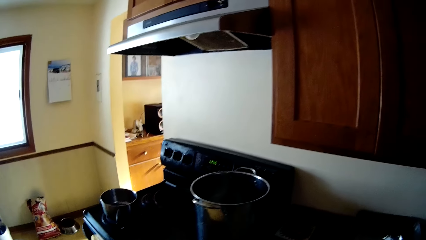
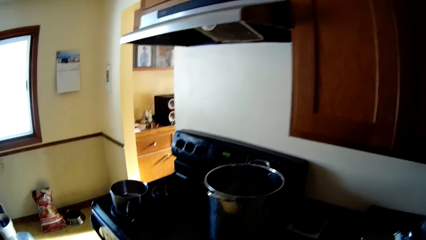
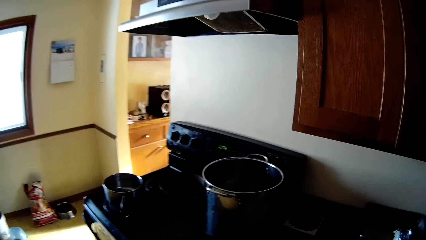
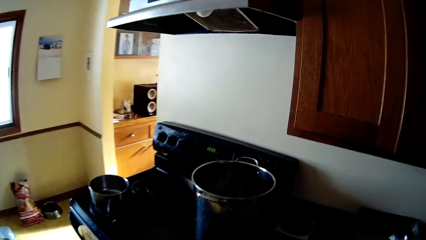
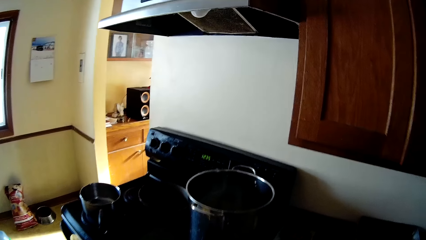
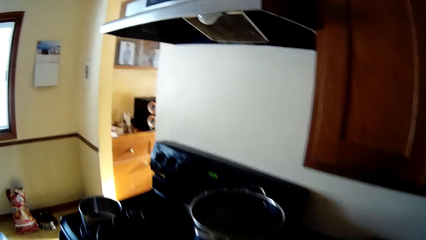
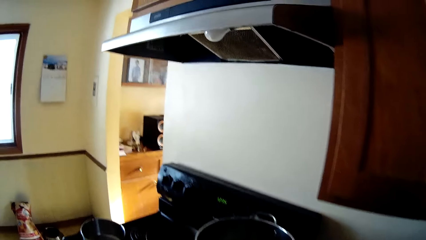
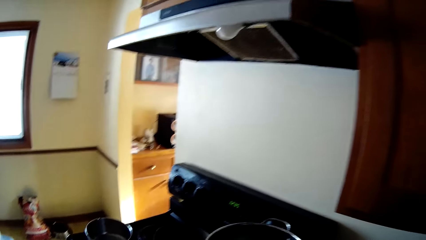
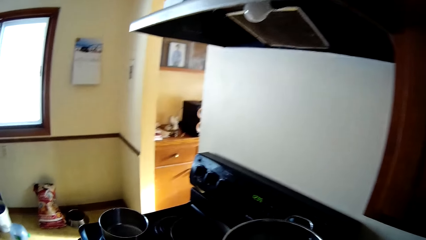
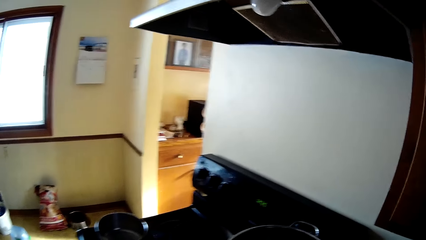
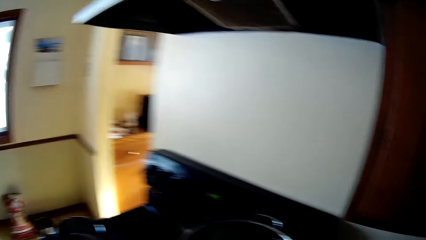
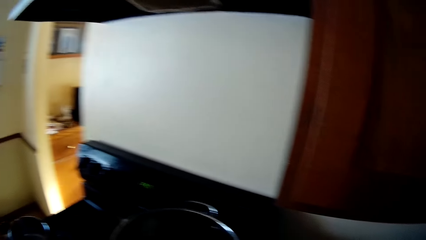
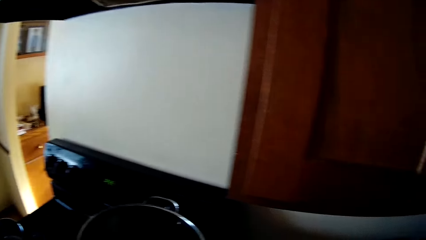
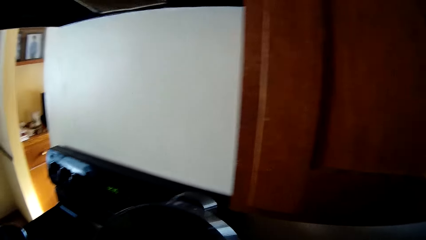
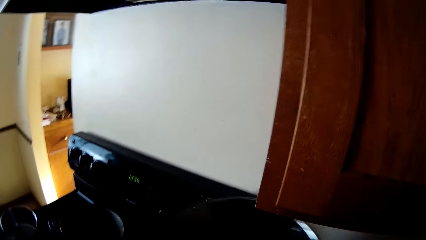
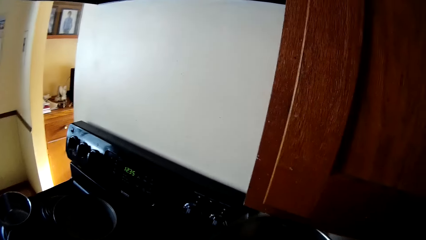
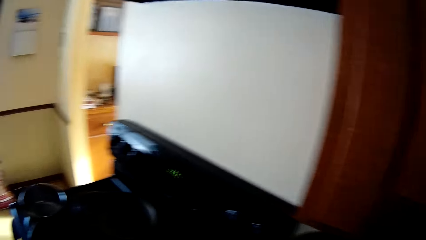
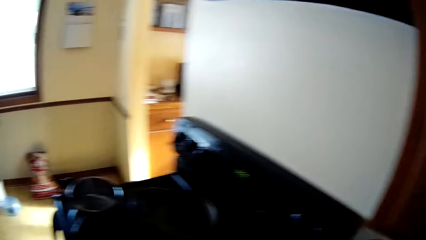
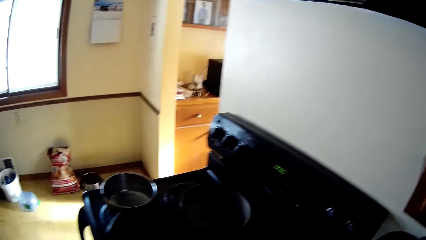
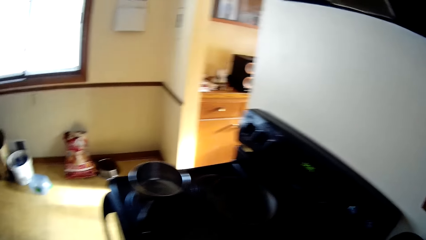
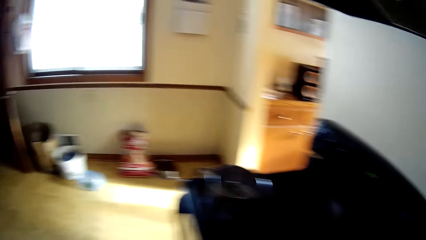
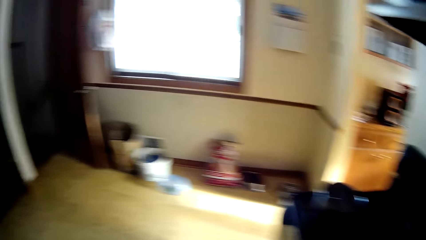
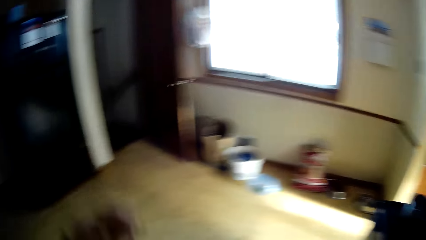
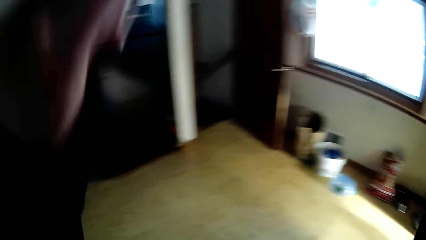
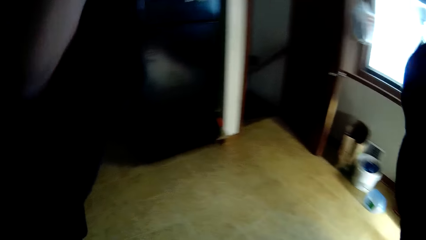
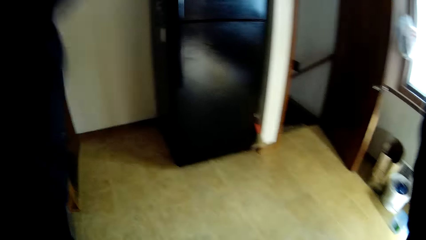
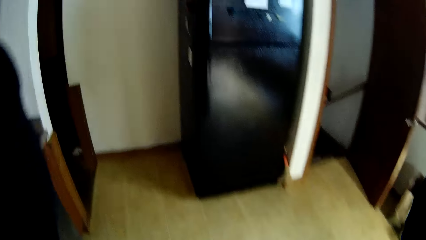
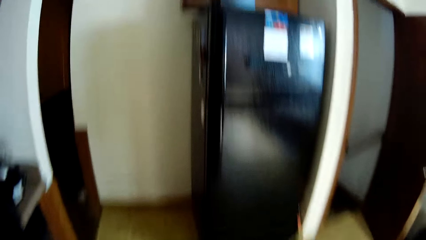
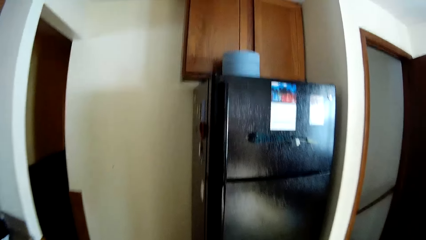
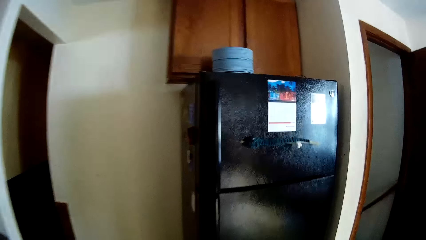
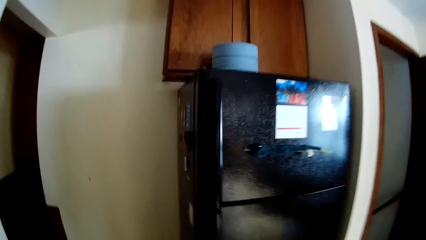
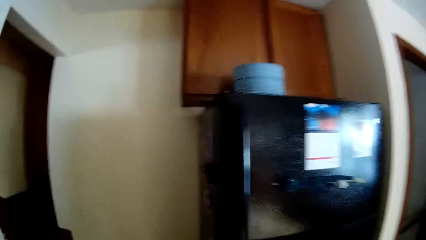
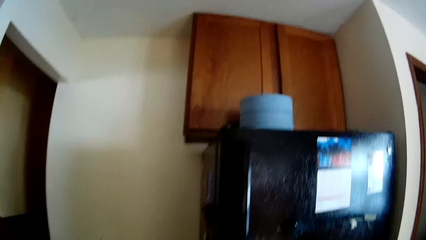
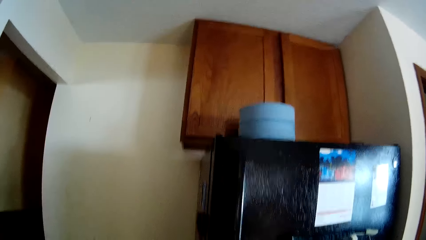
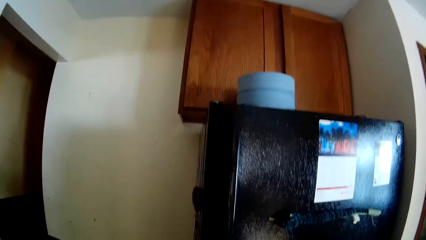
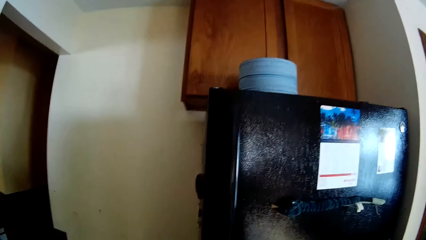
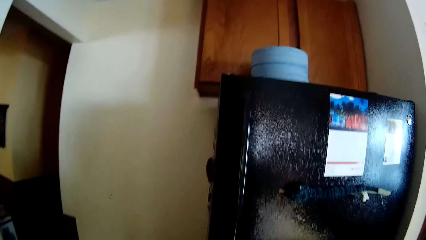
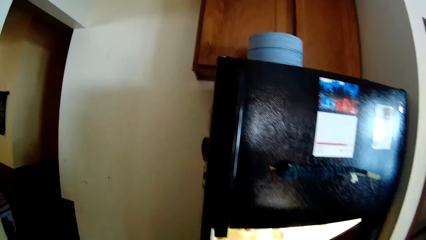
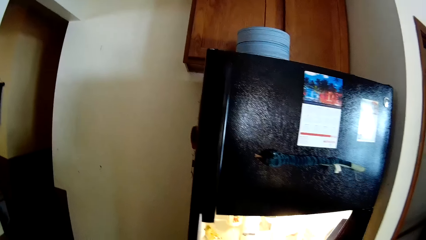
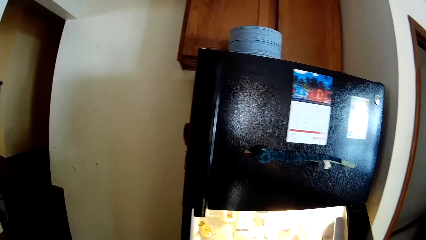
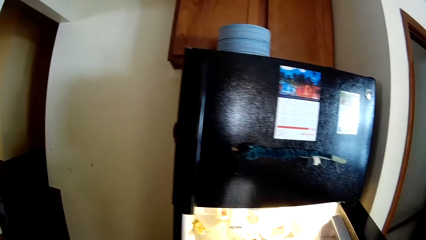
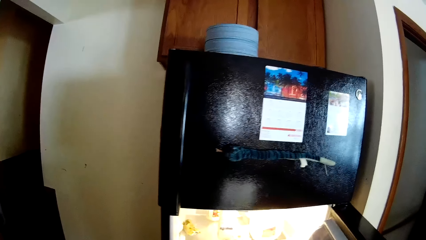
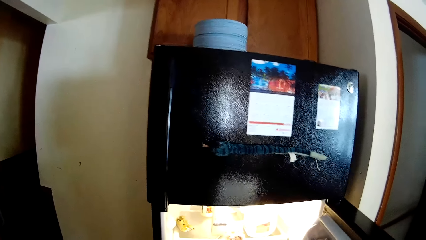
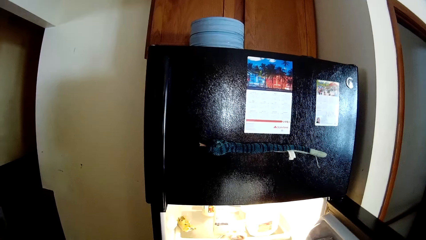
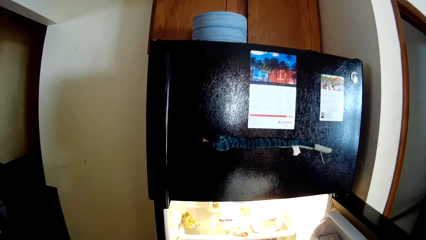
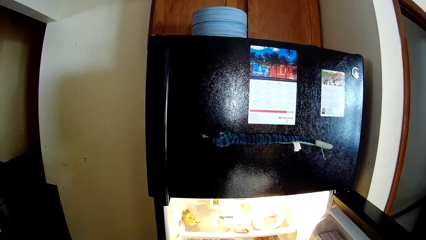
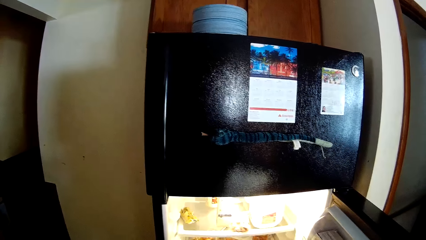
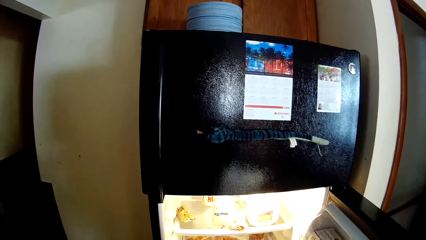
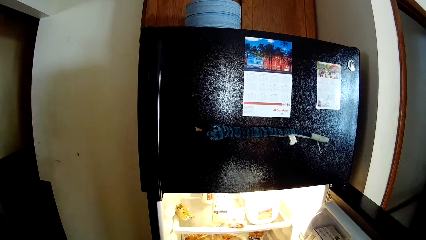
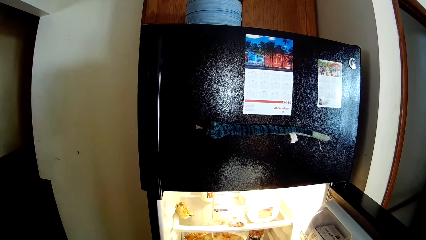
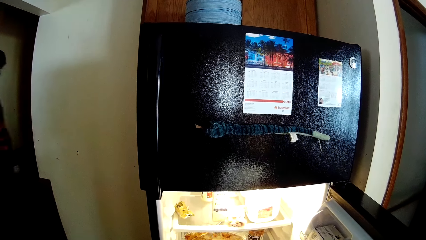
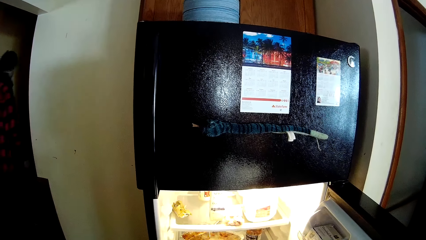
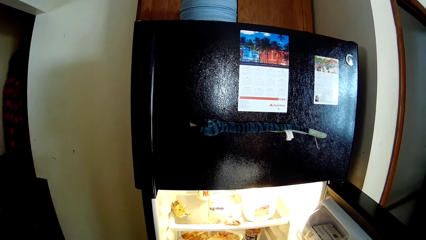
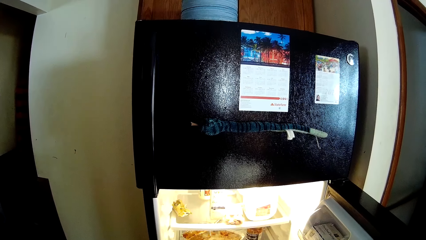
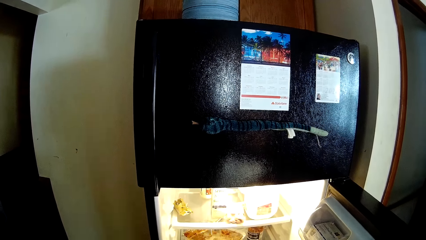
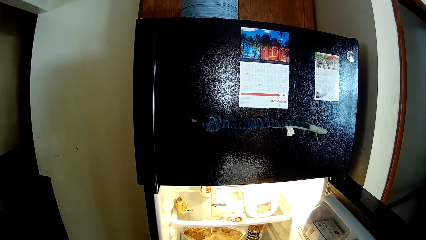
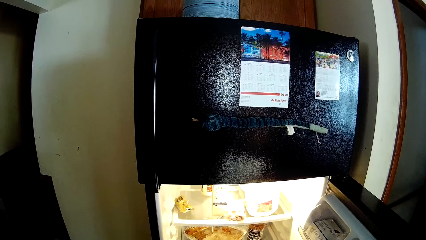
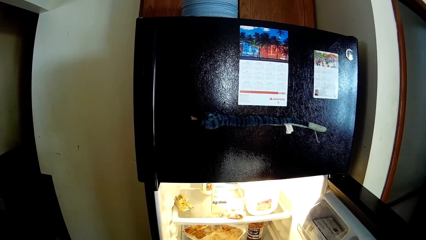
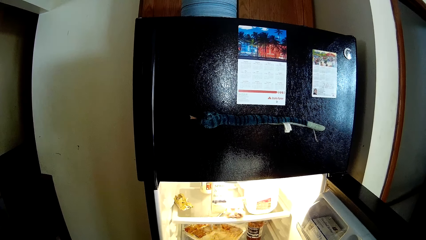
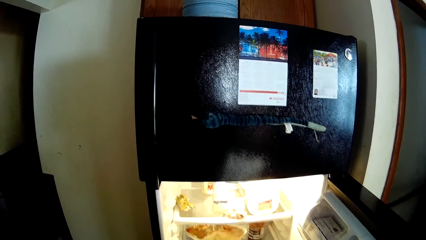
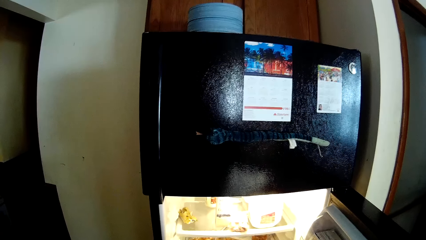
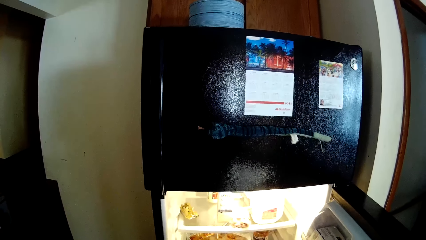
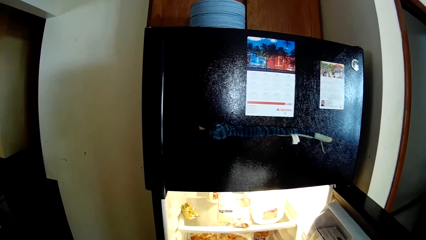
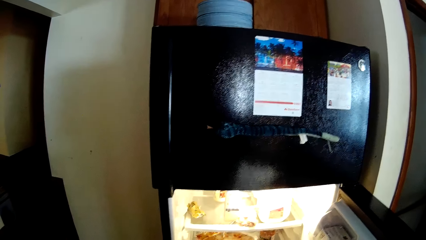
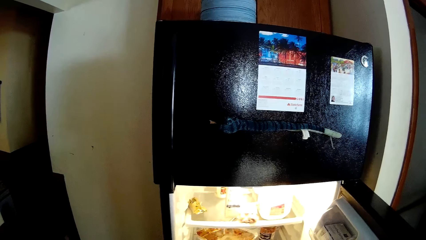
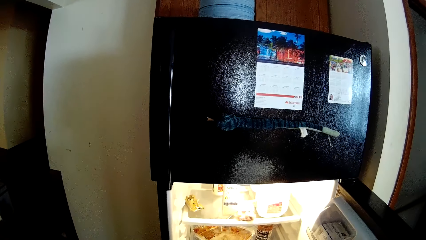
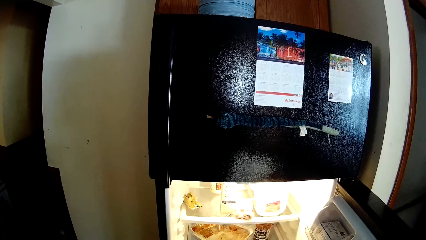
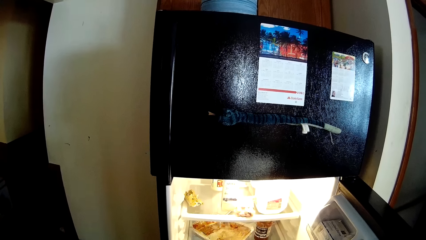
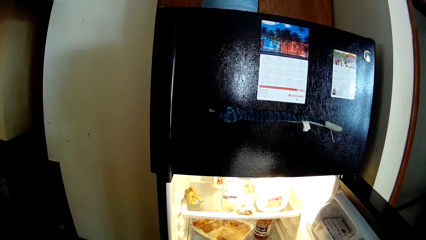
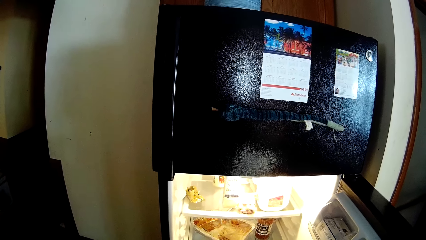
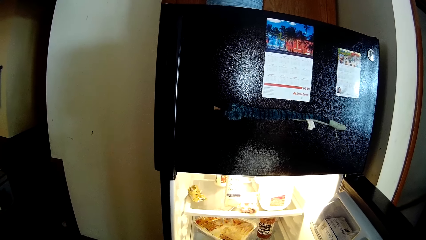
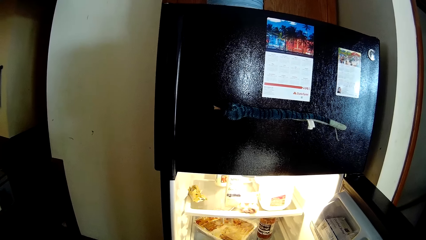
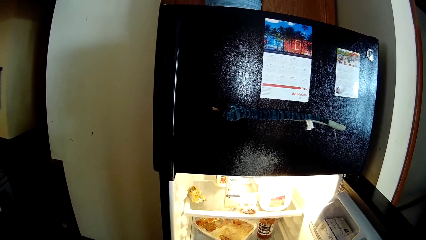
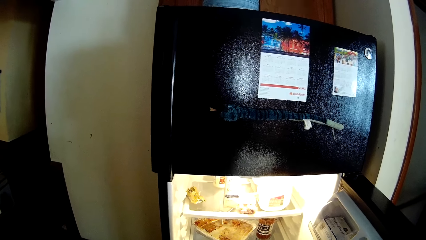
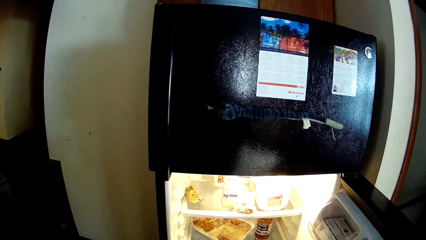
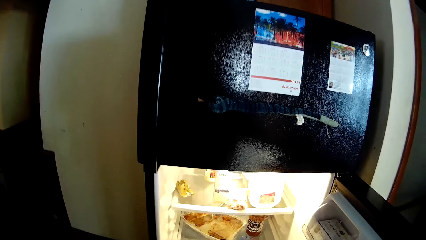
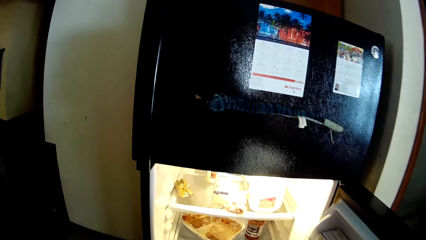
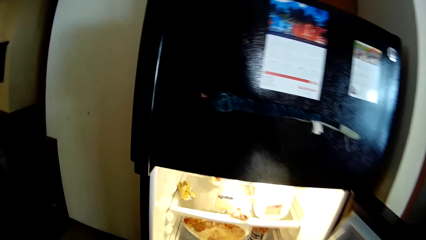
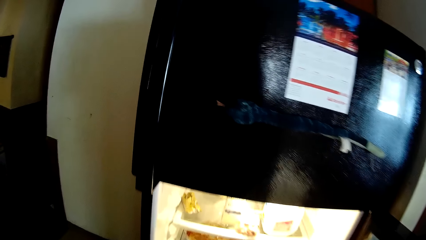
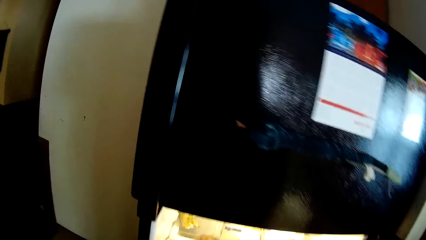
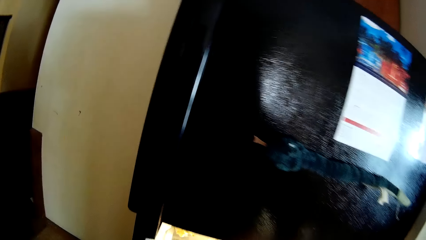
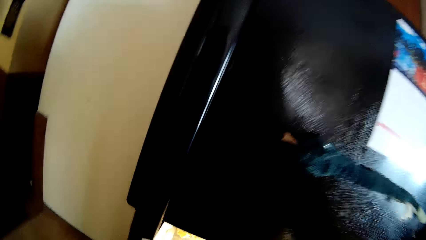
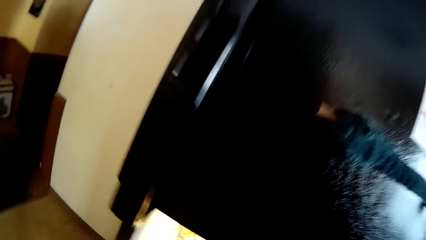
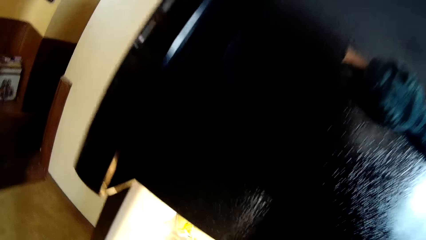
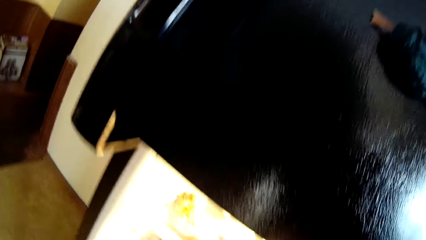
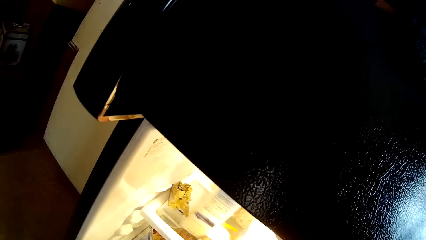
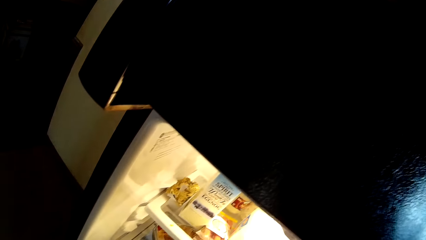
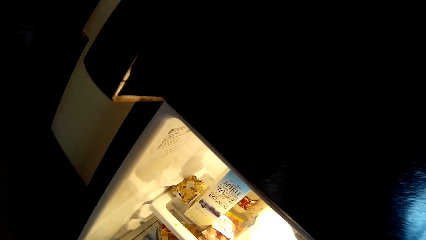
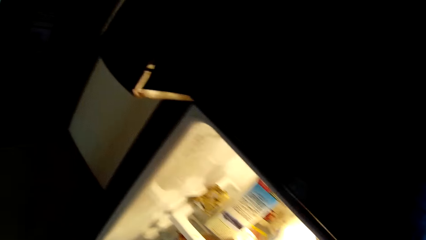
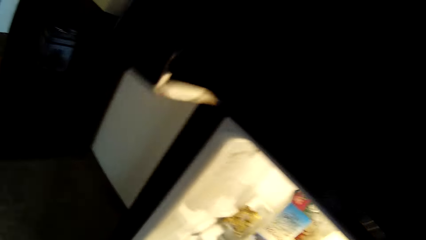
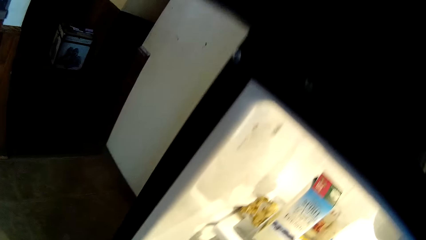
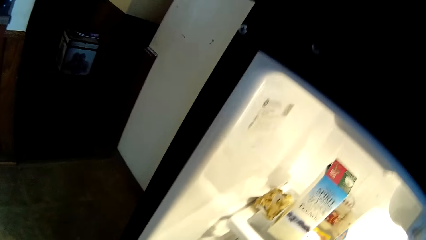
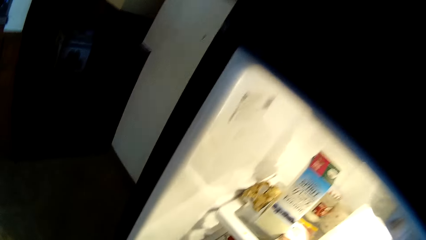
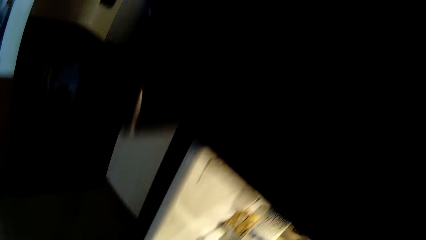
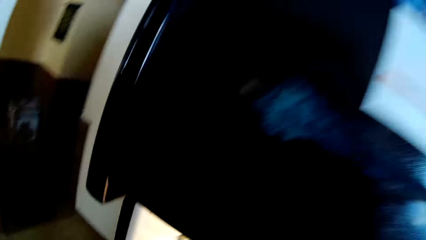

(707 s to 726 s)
The camera wearer looks around. They pick up a cooking pan. They move around and raise their hand. They open the refrigerator. A man moves around. The camera wearer looks around.
